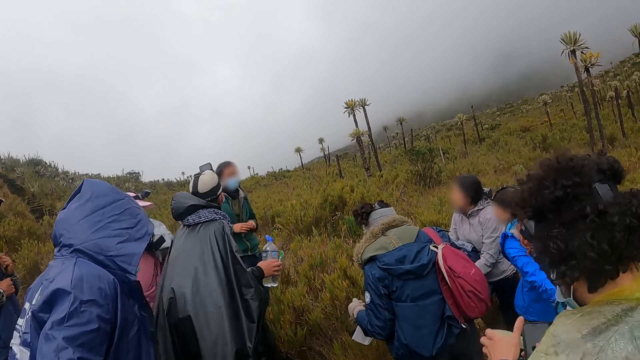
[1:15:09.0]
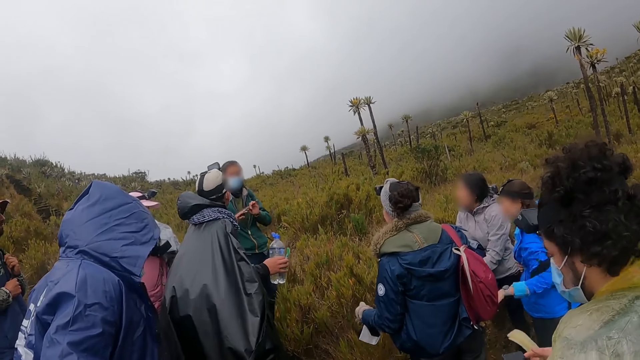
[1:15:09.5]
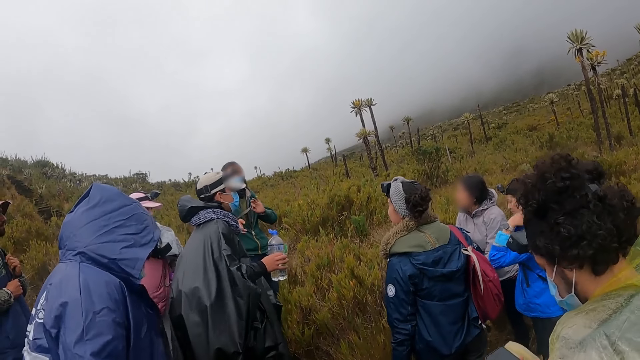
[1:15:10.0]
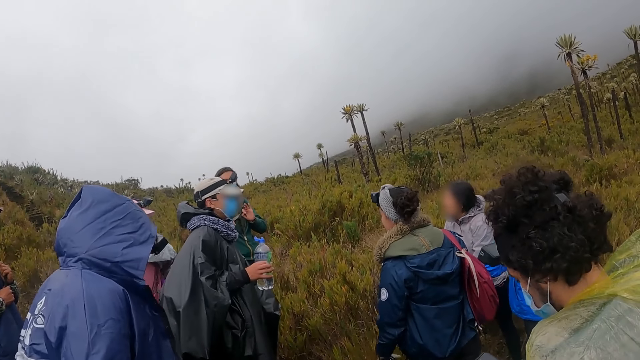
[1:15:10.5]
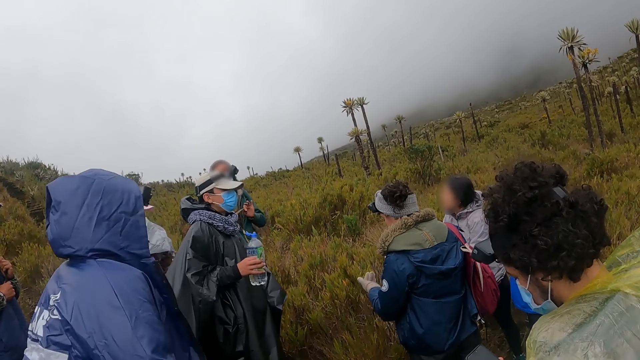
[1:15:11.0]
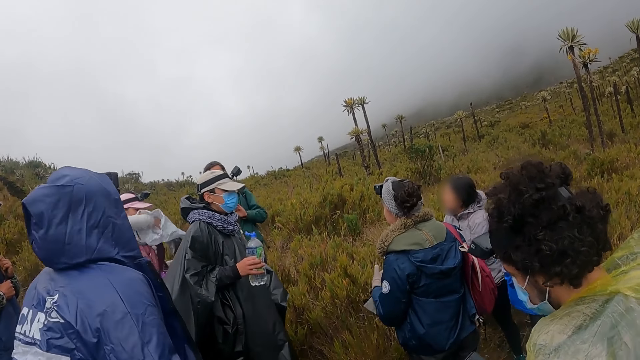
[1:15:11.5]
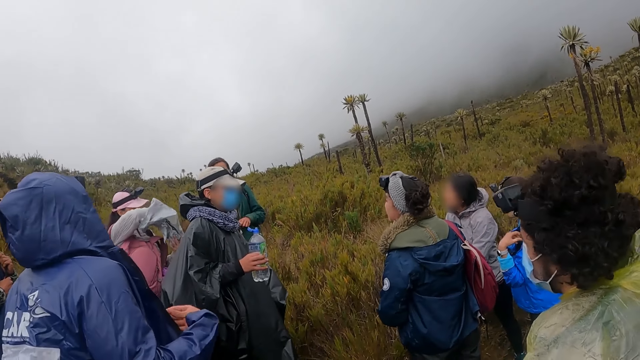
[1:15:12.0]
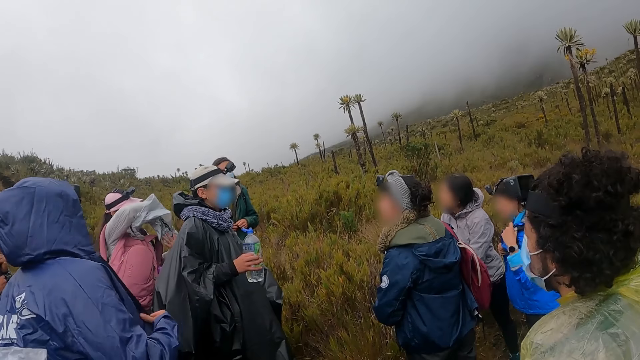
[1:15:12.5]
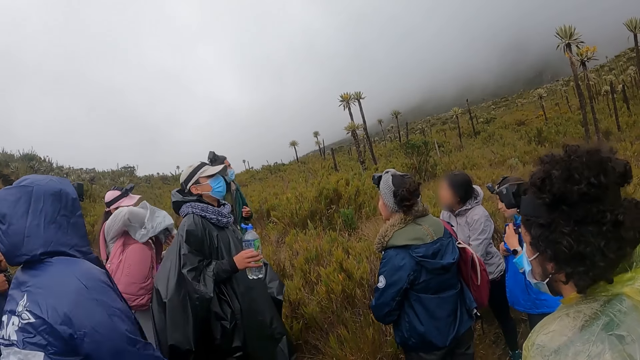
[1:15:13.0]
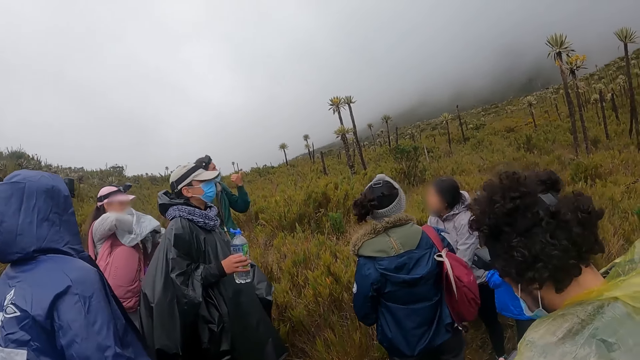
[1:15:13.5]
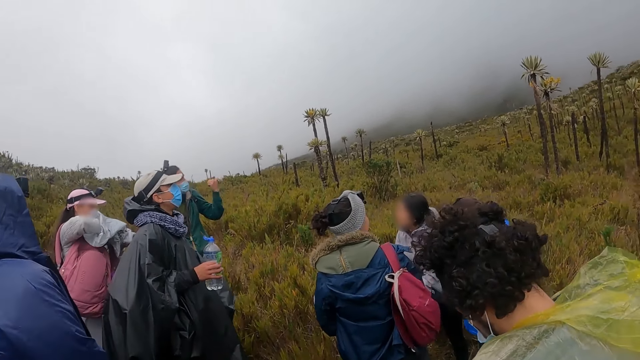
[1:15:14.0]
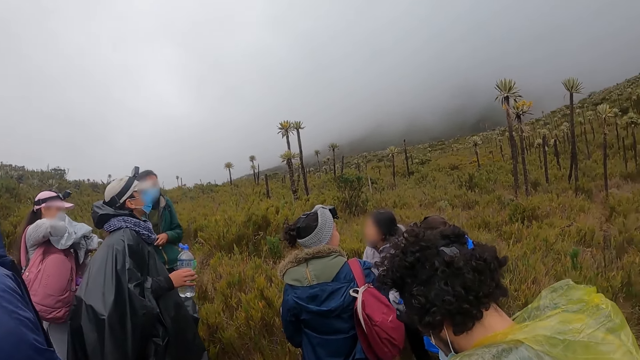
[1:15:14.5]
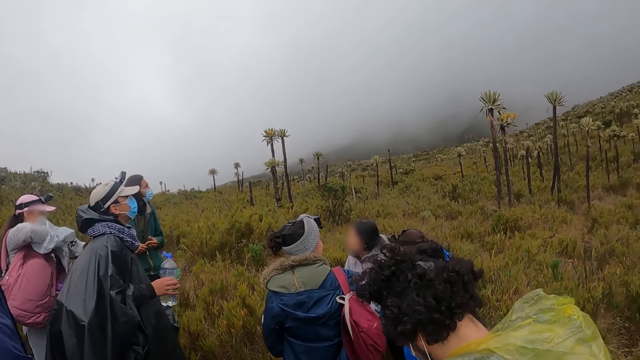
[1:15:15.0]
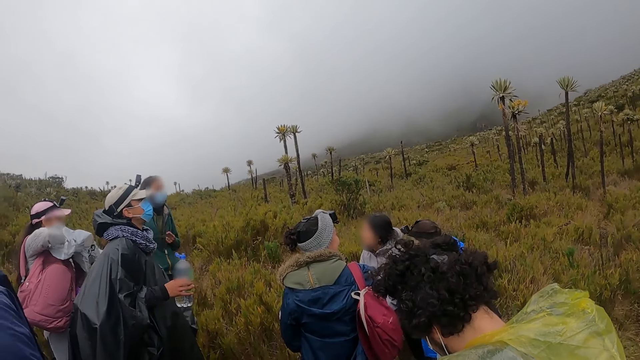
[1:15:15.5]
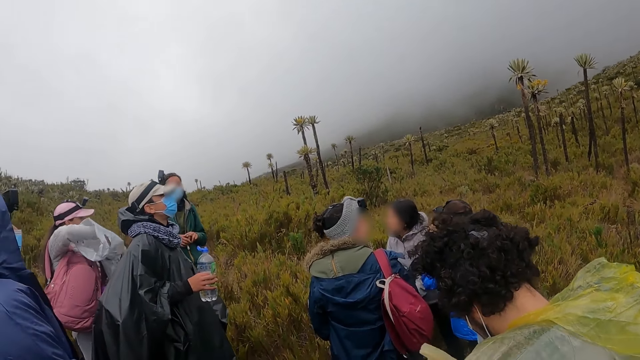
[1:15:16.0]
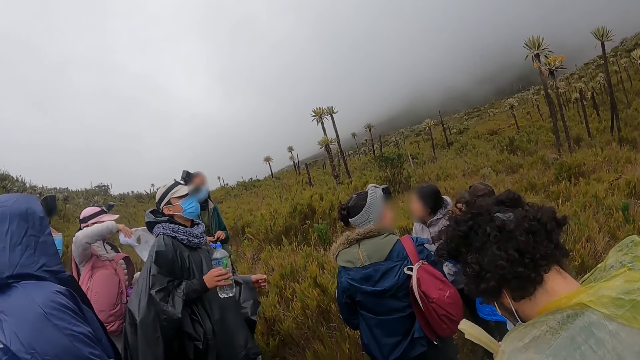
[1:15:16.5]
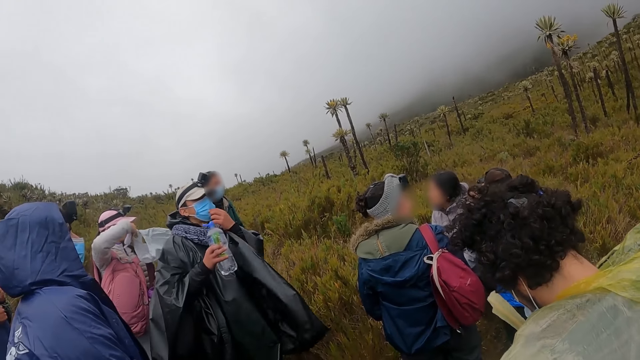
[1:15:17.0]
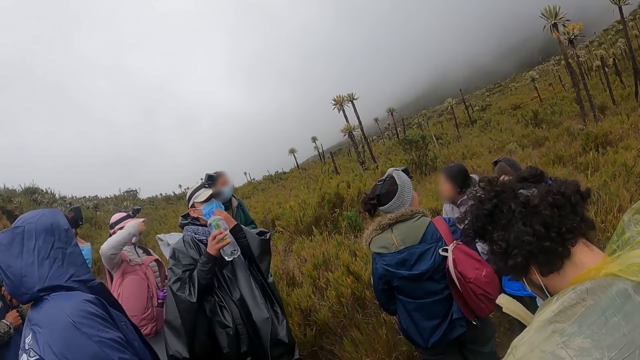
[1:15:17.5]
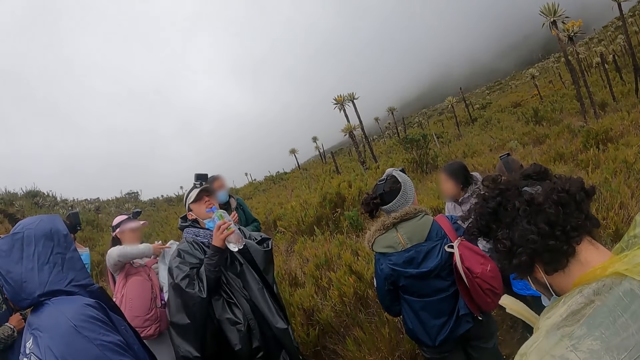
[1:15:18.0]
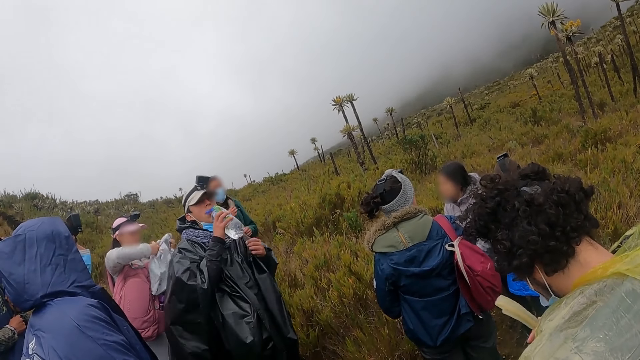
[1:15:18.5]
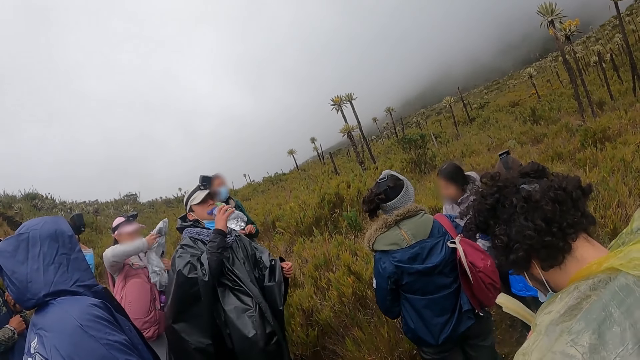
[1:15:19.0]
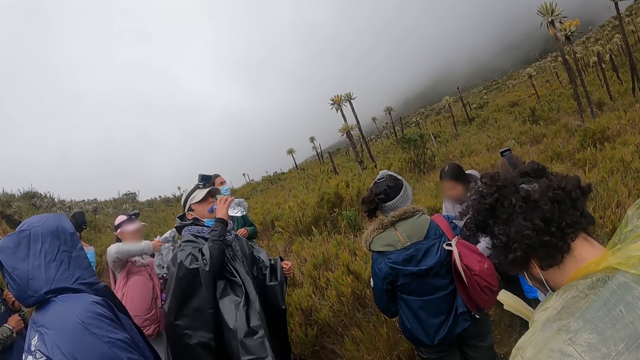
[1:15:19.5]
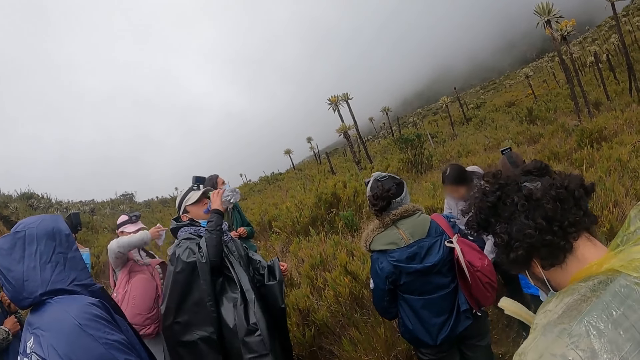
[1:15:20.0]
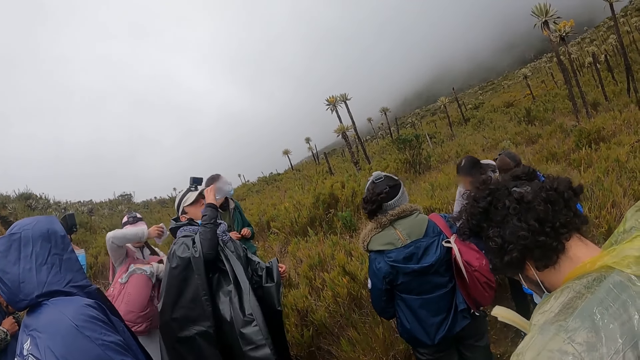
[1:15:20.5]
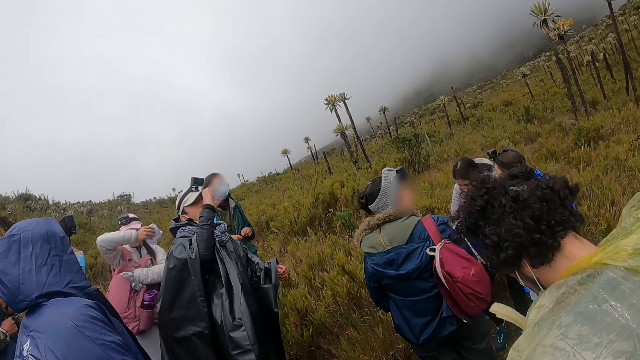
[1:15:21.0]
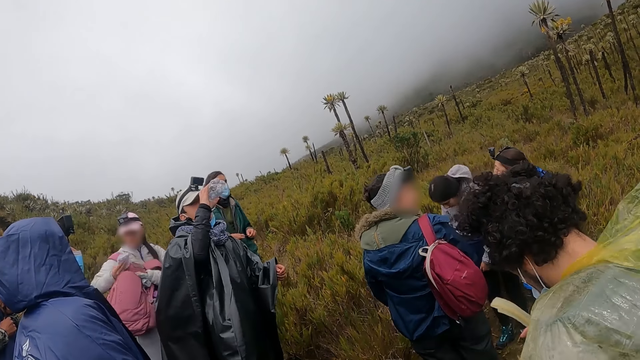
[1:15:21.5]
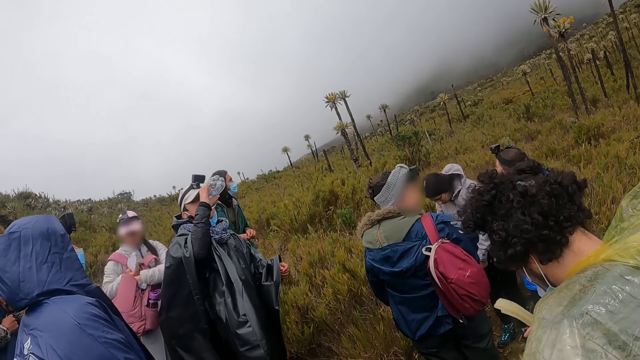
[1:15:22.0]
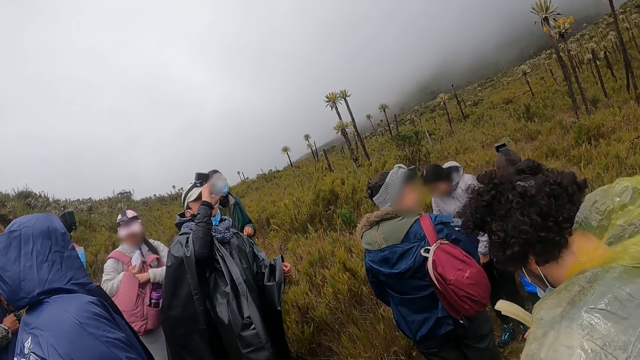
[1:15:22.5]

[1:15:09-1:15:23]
A man converses with another man. A woman looks inside a paper. The first man converses with the other man. The camera wearer looks around. Another woman brings out snacks from the nylon with her right hand. The other man adjusts the nose mask on his face with his left hand. He drinks water from the bottle with his right hand. The other woman puts the nylon inside the bag with her left hand.

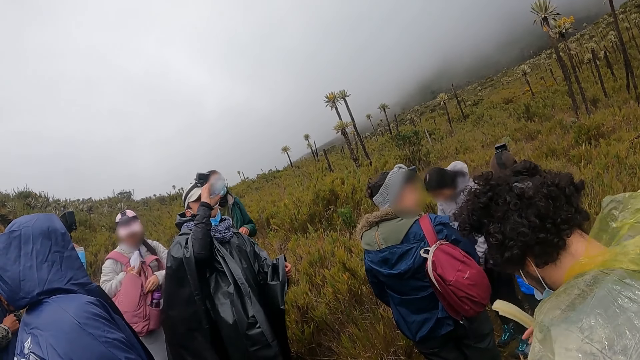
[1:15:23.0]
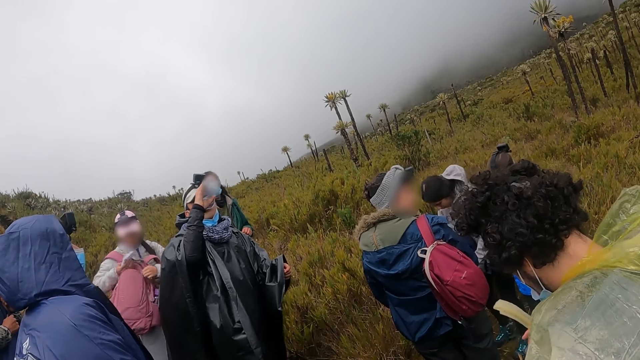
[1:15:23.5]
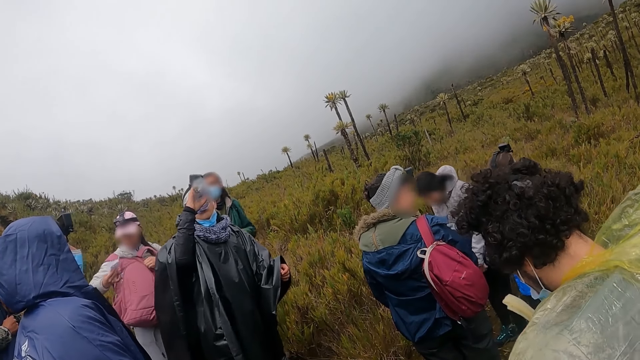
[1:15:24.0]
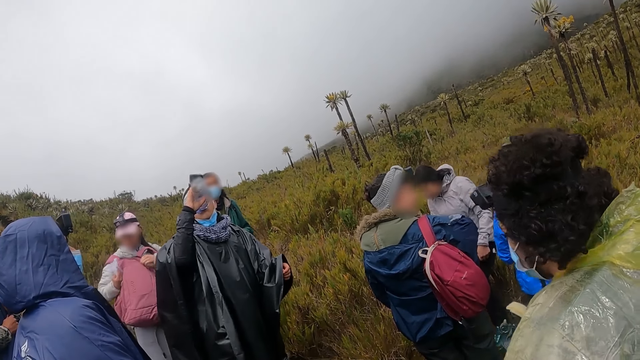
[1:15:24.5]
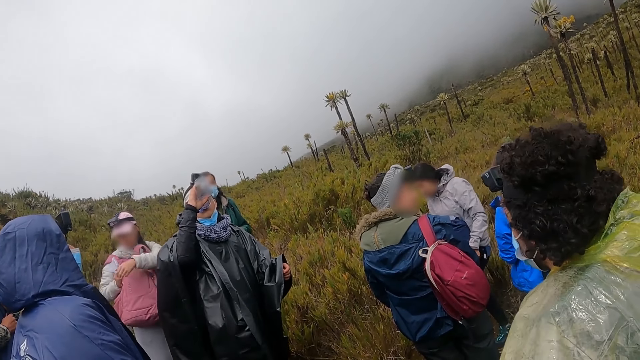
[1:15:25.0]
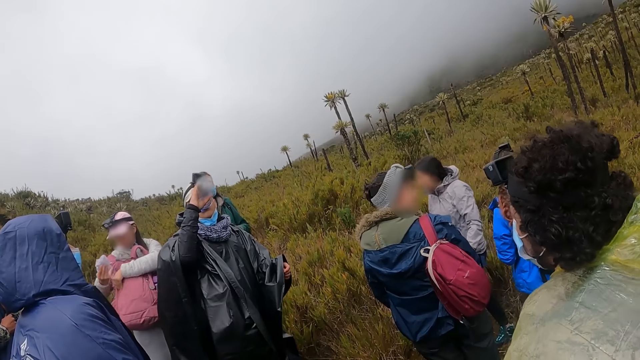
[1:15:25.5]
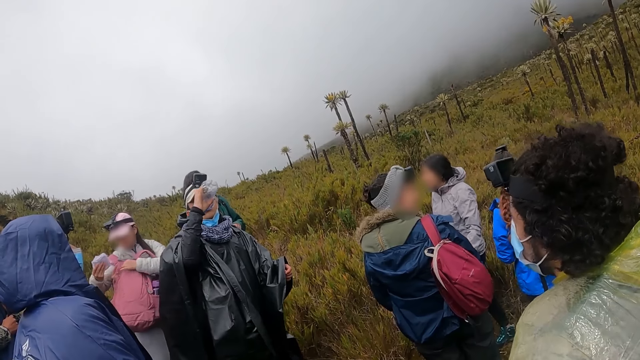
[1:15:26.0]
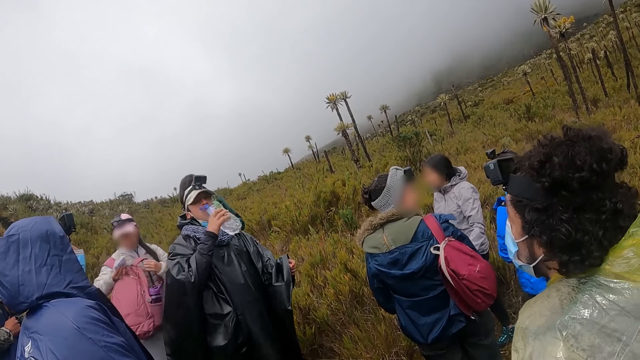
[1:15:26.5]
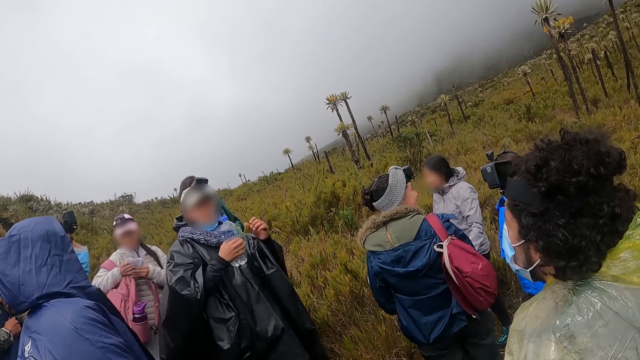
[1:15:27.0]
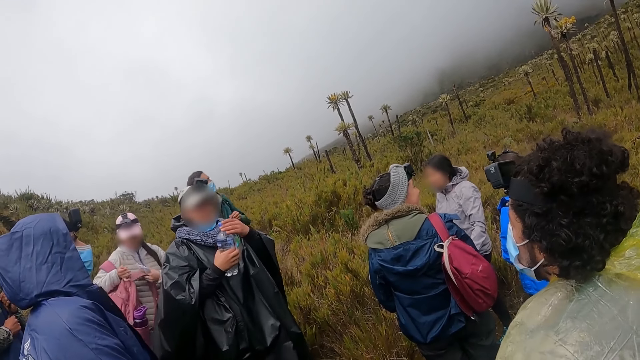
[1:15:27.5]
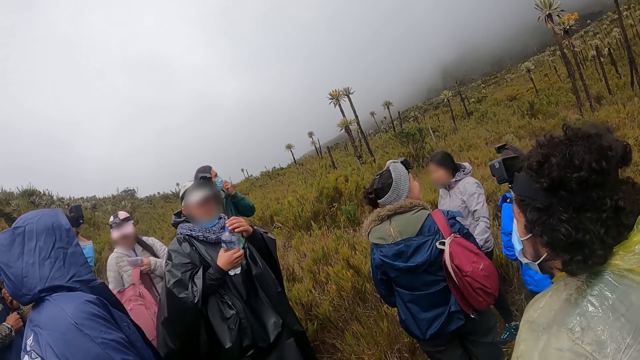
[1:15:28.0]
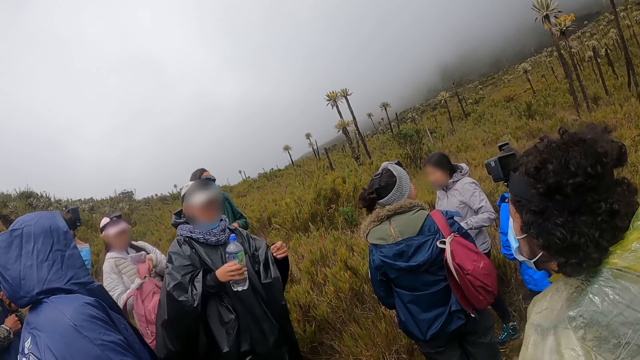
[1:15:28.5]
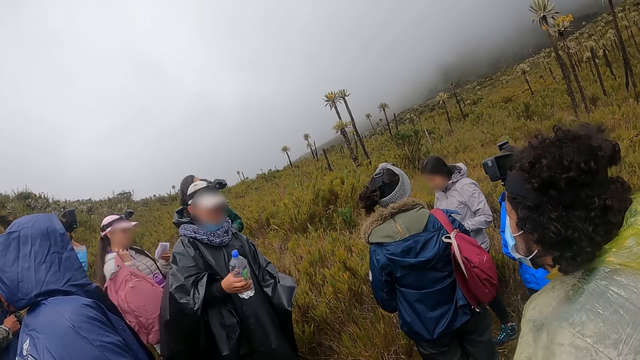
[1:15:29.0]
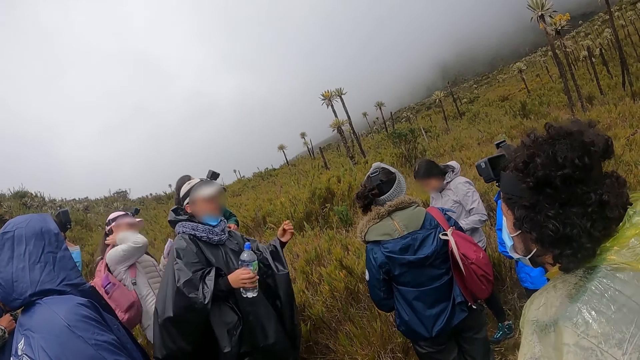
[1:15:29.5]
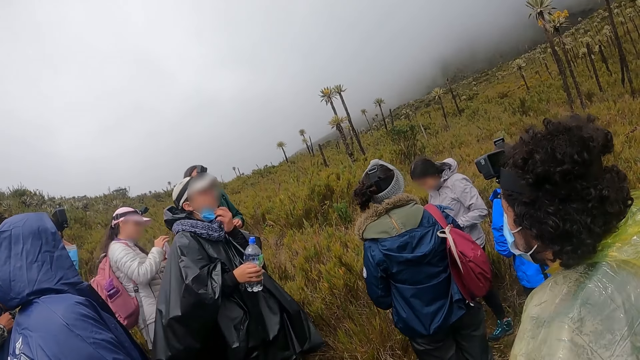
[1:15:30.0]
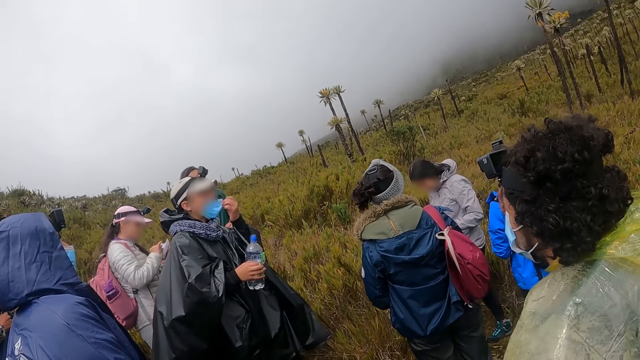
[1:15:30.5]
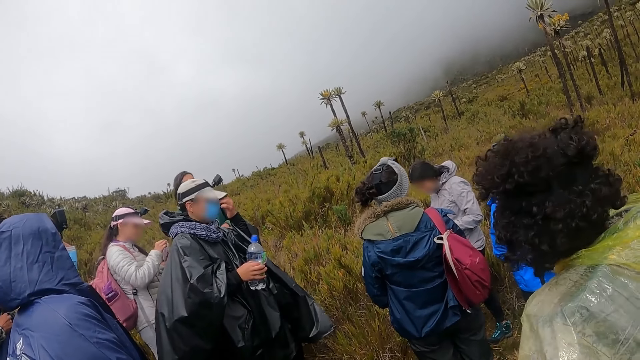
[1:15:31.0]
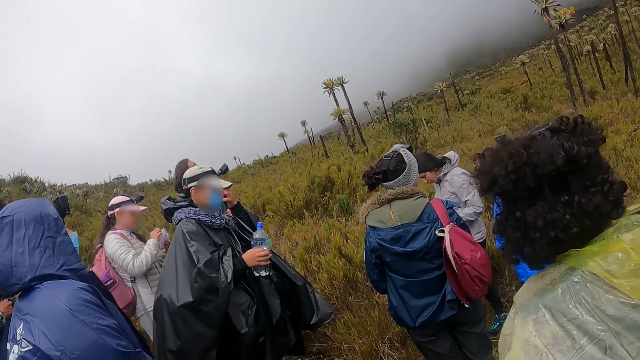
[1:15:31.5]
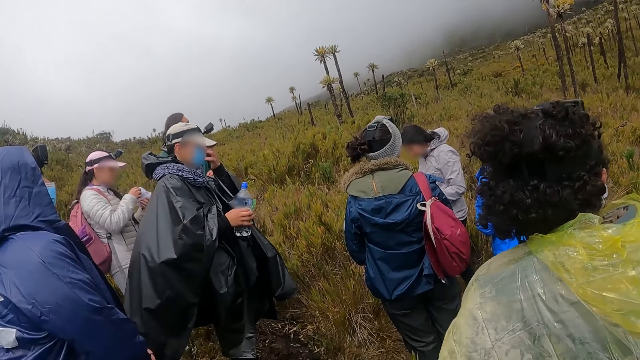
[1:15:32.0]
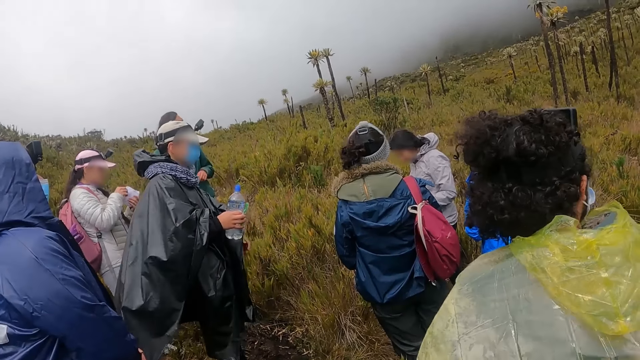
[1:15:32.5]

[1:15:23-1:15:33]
A woman closes the bag zip with her left hand. Another woman pulls the bag. The camera wearer looks around. A man moves the bottle and closes the bottle. A woman carries the bag. The camera wearer looks around. The man wears the mask. Another man looks around.
